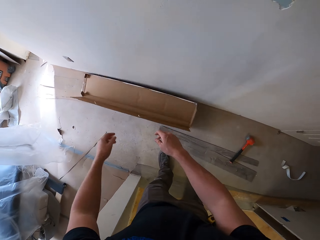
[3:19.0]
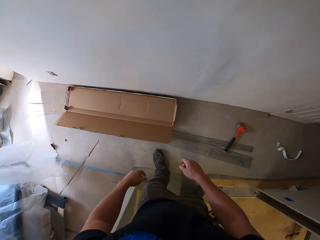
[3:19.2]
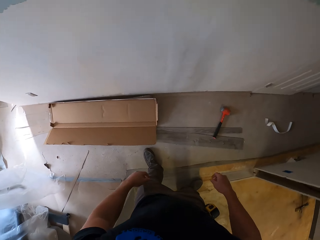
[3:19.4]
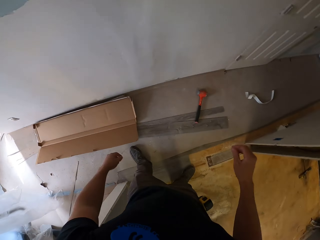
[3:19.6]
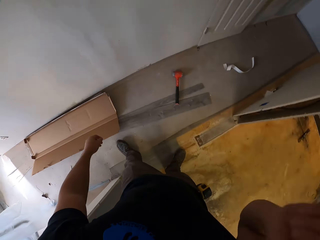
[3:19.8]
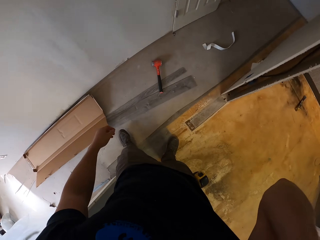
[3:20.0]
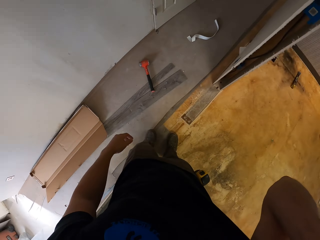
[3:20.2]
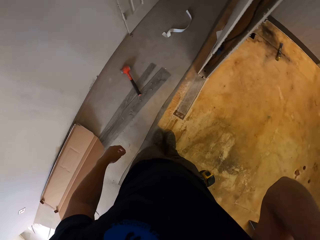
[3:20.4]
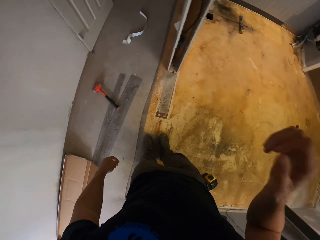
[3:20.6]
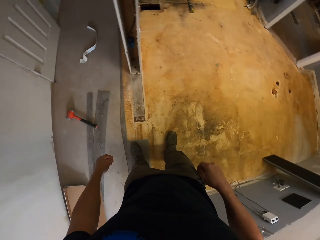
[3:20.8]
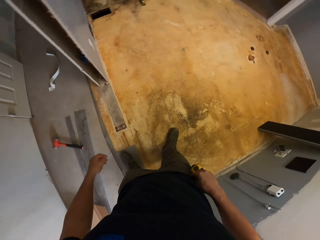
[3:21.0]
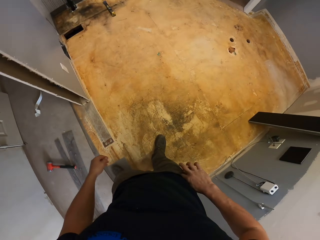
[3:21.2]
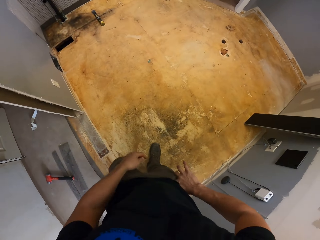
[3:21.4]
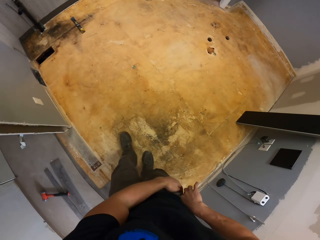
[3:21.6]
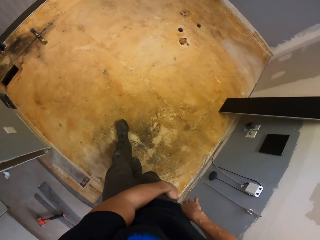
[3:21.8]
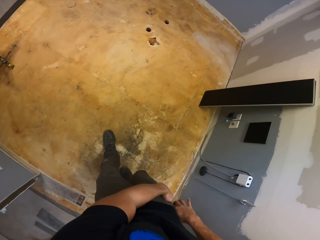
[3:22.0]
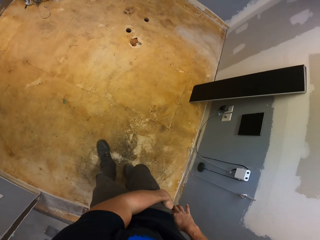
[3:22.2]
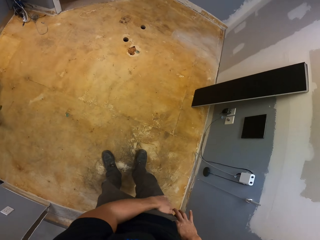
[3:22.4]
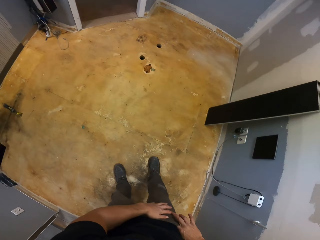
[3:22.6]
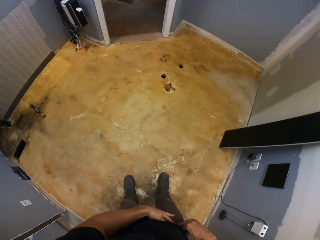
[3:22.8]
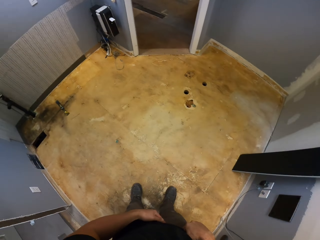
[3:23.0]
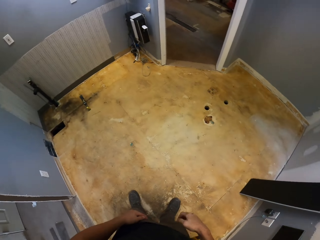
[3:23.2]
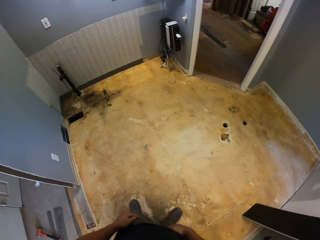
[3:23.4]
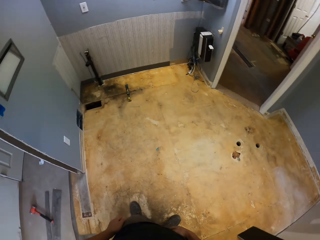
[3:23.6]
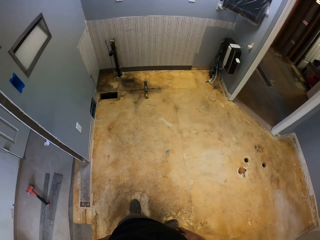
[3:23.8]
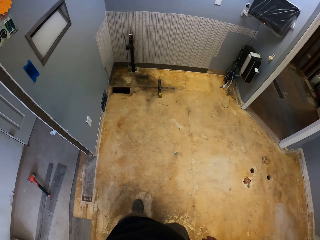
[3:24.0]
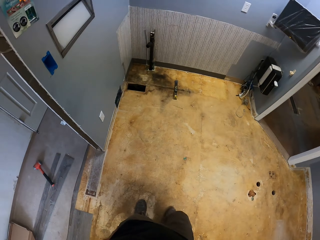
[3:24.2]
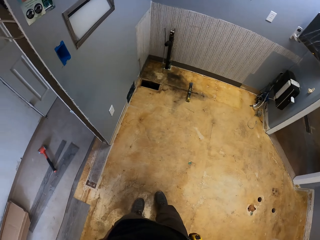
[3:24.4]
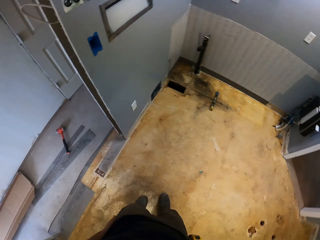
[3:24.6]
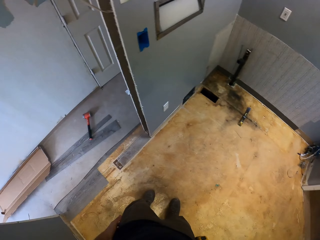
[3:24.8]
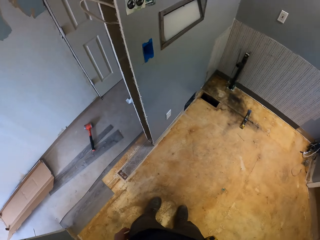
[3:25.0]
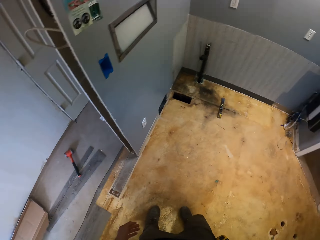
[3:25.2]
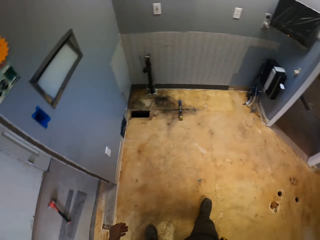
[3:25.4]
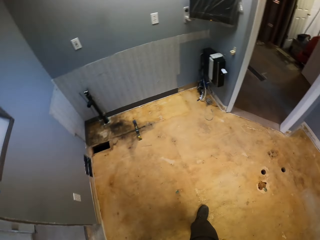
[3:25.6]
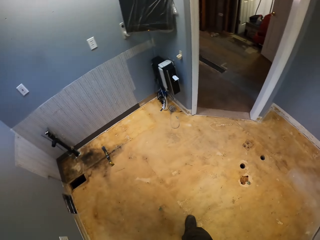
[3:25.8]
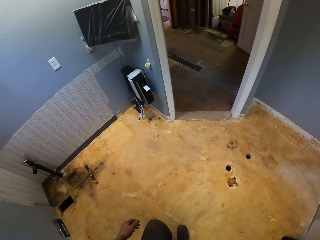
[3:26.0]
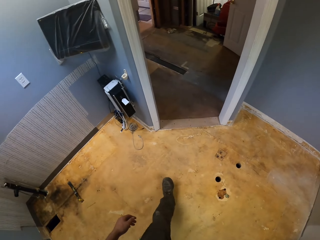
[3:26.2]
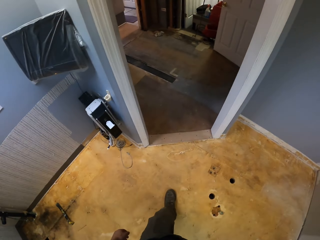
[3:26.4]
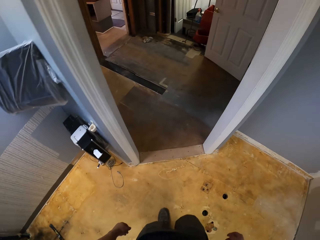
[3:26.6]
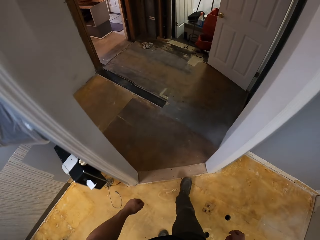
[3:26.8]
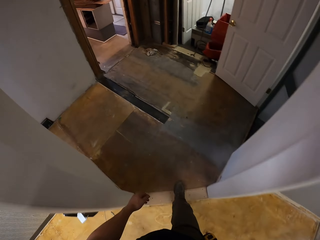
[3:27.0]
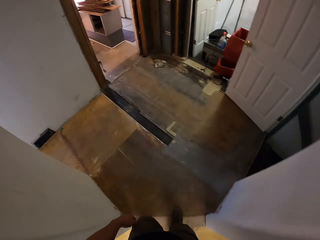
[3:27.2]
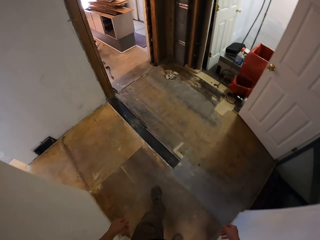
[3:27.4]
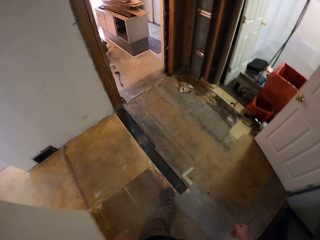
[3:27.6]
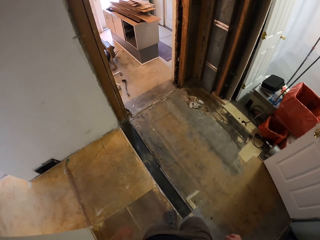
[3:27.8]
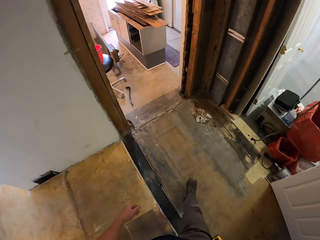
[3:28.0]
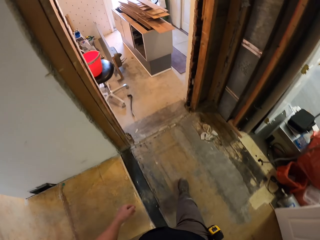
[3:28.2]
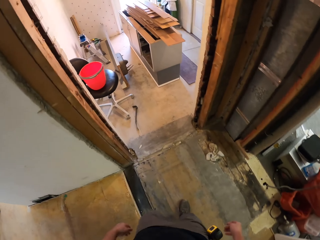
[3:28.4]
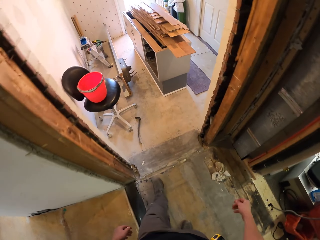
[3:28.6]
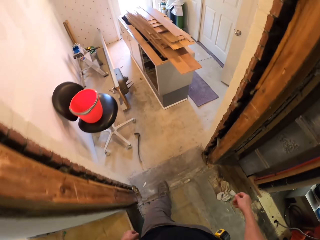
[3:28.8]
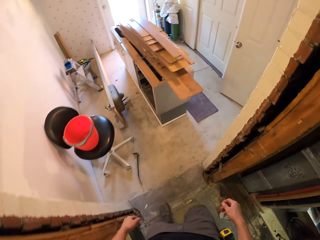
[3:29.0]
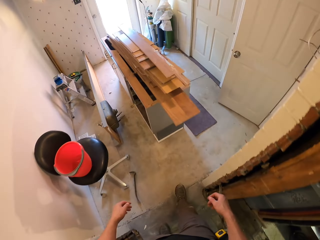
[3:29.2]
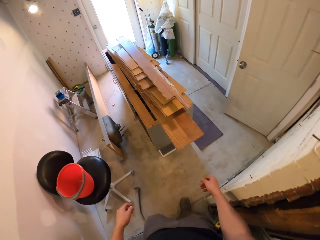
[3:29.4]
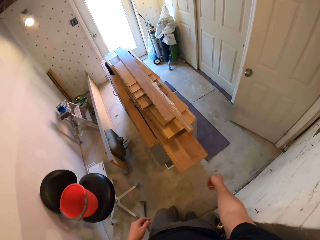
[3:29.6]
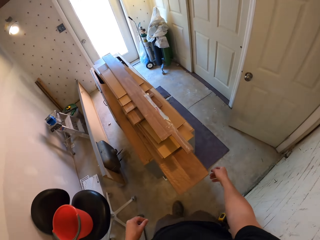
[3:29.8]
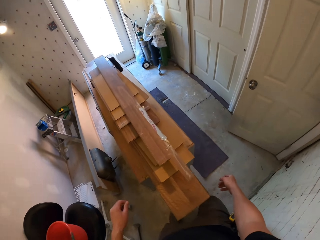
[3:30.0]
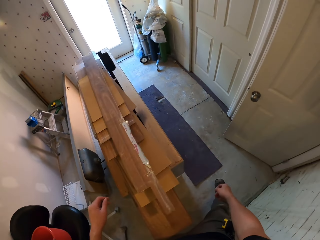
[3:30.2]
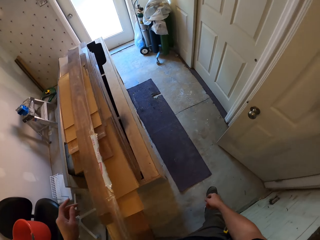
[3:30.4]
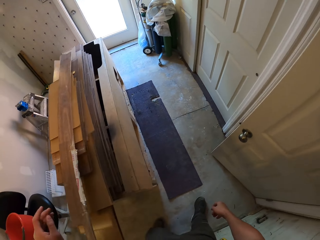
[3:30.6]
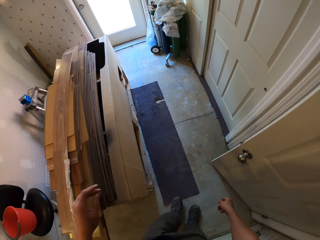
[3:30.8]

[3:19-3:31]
The camera wearer throws the box on the floor. They walk on the floor. They walk out of the room.

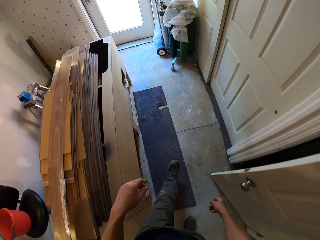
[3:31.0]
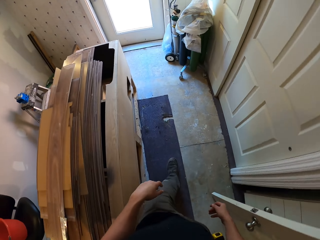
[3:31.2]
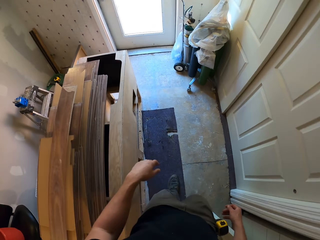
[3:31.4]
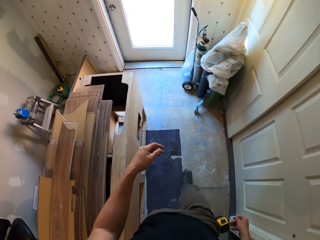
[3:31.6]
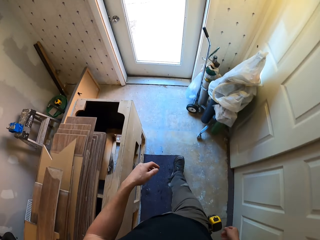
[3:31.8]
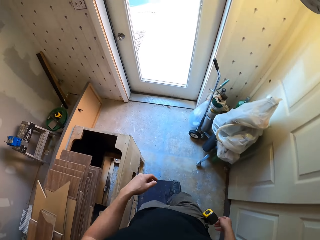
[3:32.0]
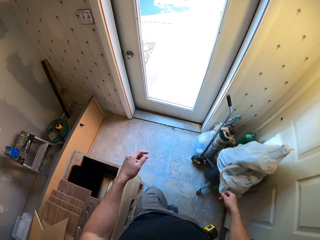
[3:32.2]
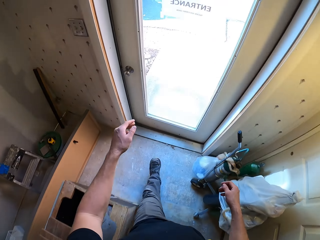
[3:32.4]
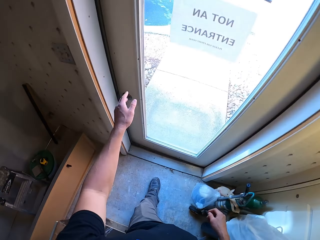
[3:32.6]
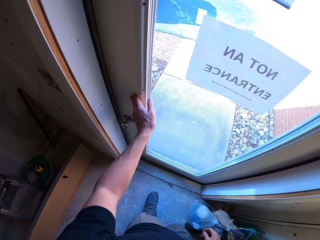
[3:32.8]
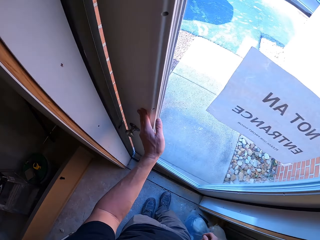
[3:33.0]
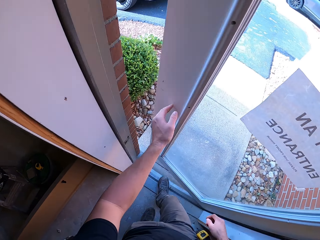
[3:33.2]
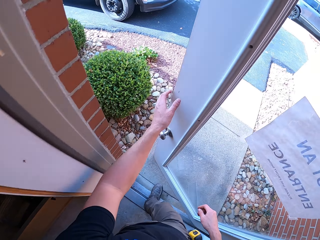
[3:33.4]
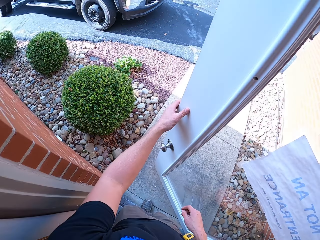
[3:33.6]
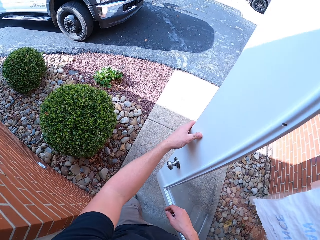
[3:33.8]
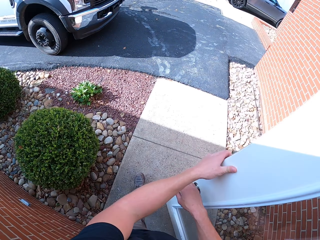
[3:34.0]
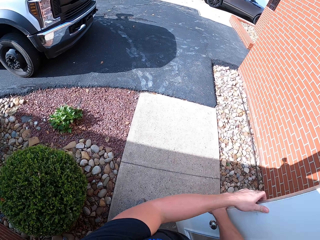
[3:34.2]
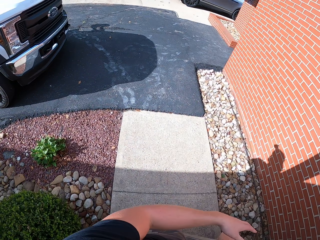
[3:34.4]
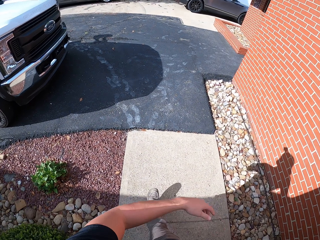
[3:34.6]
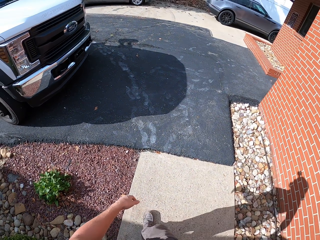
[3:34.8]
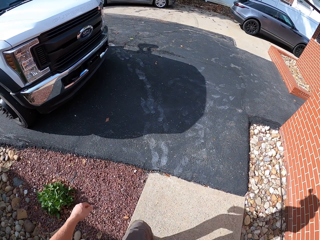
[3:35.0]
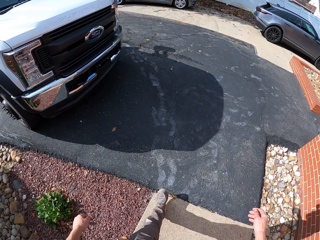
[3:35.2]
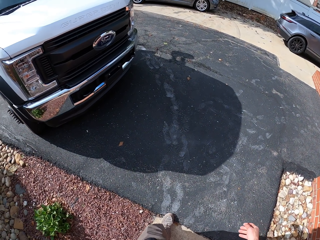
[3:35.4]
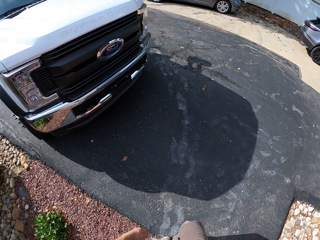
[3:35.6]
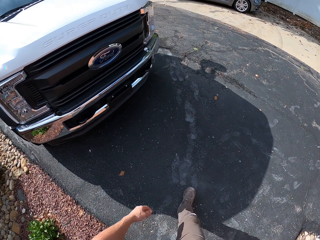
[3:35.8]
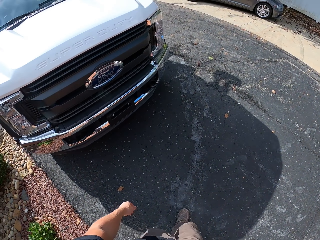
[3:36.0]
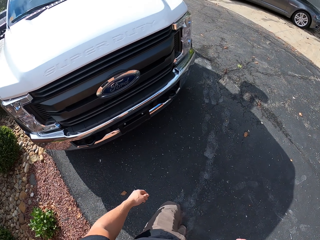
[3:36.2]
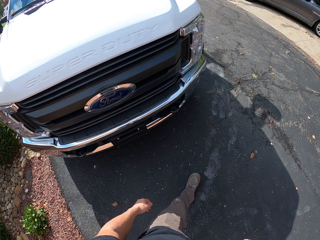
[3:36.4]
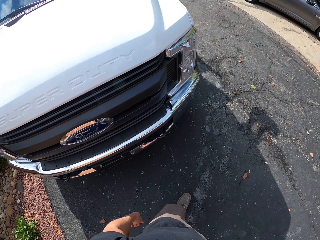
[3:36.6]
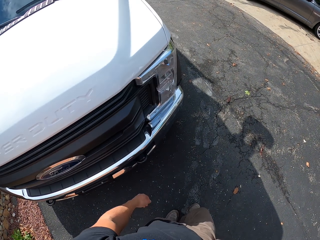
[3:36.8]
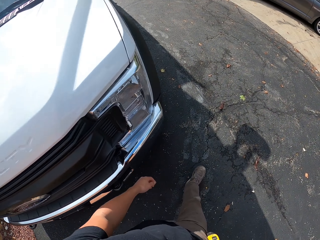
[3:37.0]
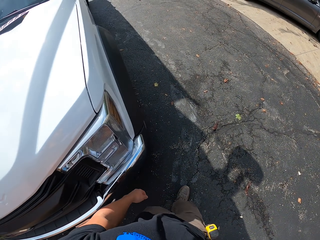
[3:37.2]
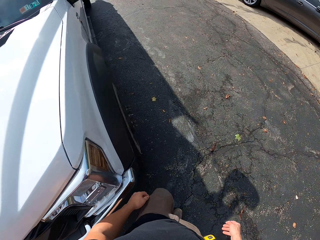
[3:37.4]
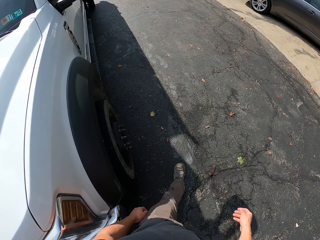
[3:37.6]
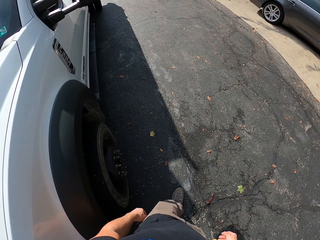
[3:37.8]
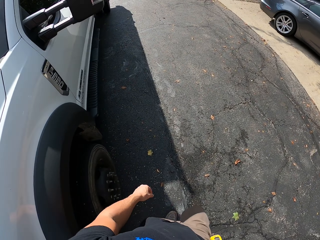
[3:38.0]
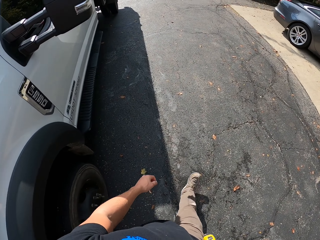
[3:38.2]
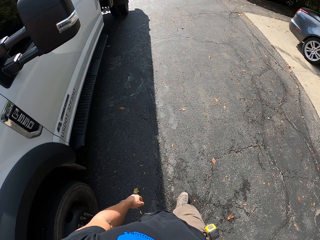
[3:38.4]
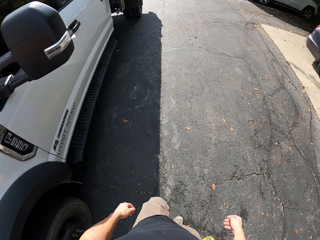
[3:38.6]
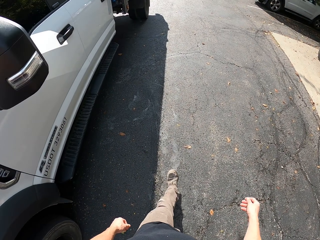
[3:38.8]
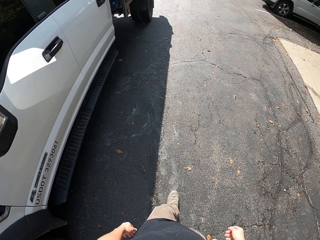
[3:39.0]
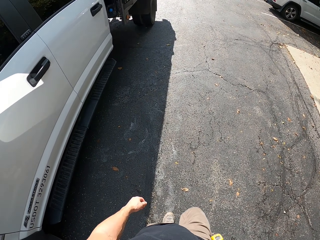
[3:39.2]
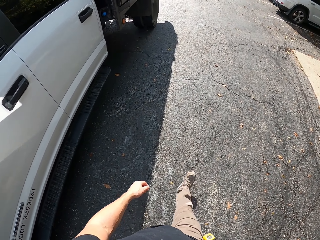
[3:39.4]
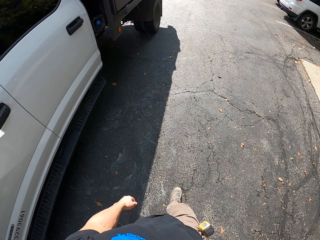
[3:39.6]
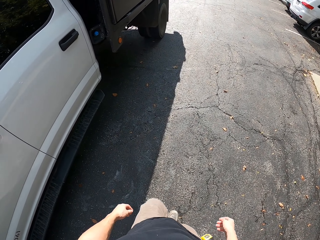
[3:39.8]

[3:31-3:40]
The camera wearer opens the door. They walk on the ground. They walk in the compound.
